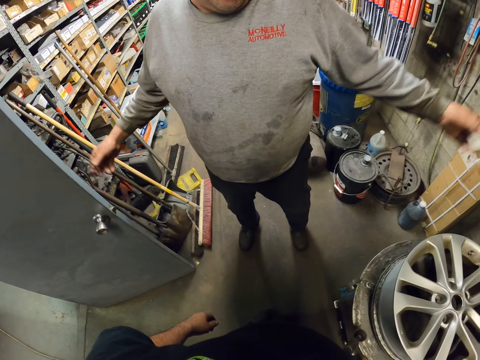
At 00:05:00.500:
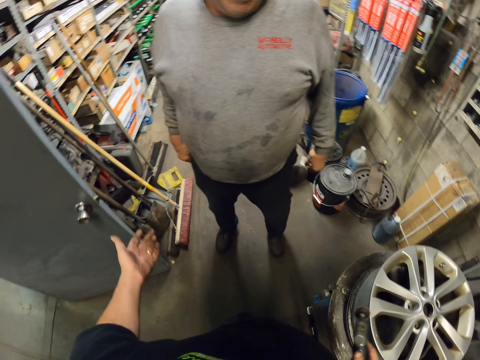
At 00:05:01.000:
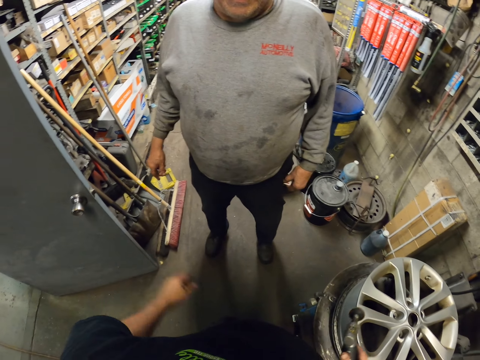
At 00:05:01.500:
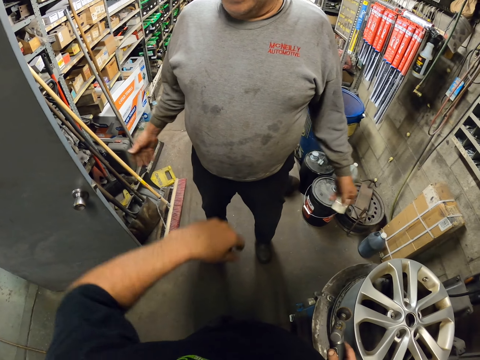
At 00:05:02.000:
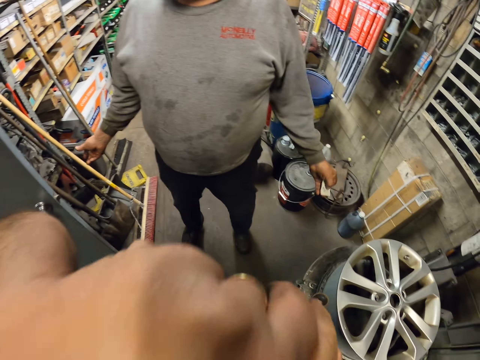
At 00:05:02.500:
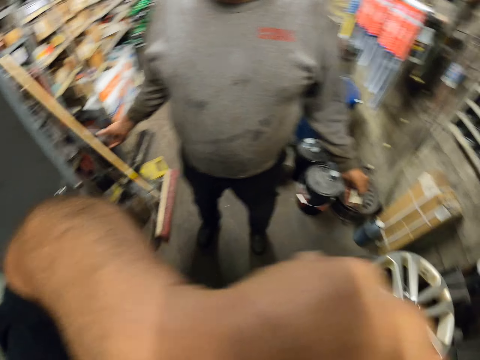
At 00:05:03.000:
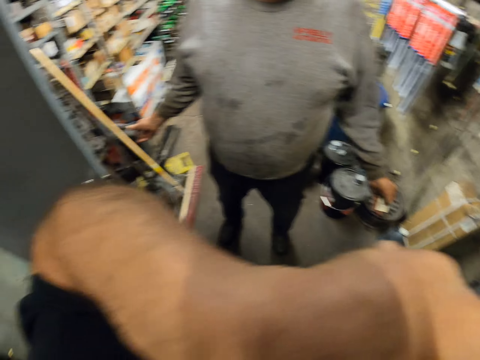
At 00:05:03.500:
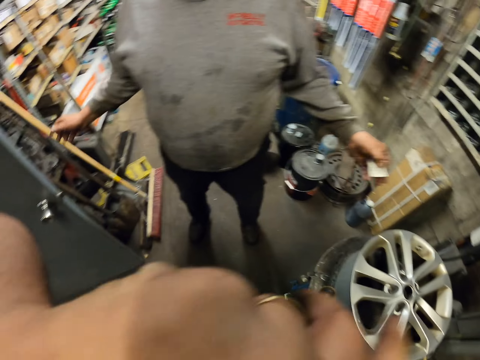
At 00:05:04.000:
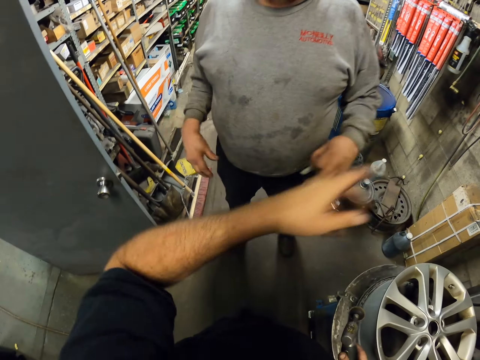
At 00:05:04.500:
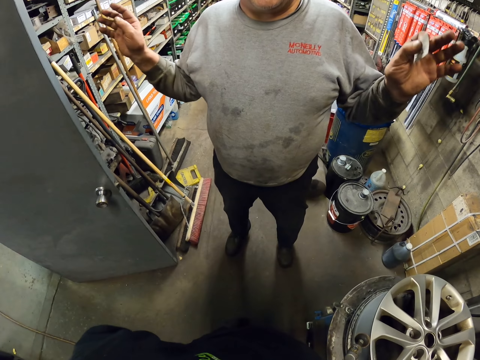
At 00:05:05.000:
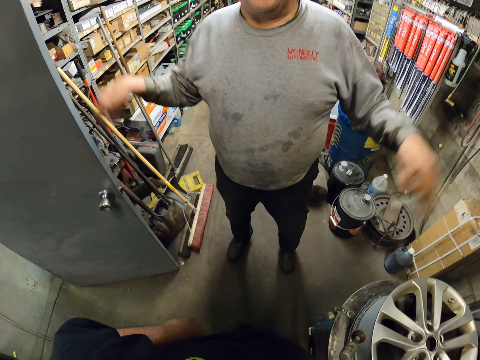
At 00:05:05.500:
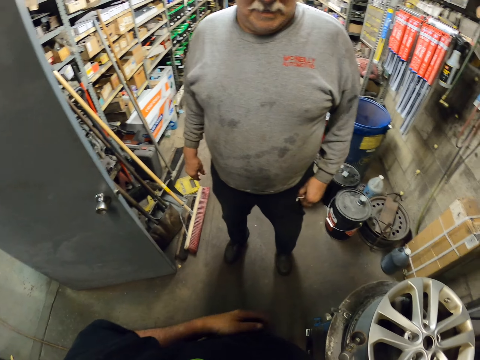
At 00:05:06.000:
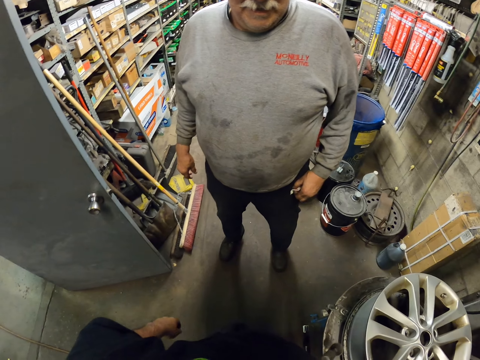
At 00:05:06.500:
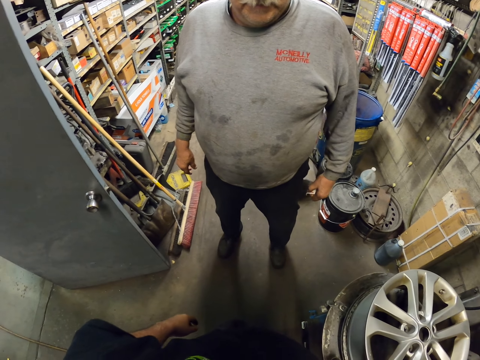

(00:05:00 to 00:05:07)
The camera wearer moves his left hand. A man moves his hands. The camera wearer lifts his hand up. He rubs his forehead. He puts his left hand down. He wipes the face. The man moves his hands again.

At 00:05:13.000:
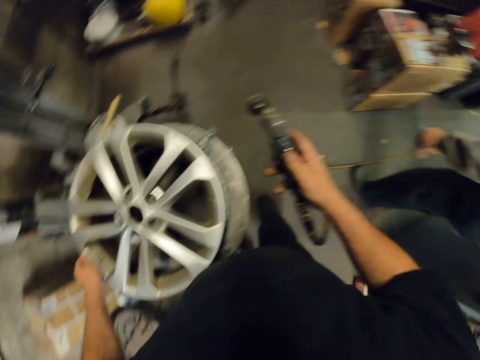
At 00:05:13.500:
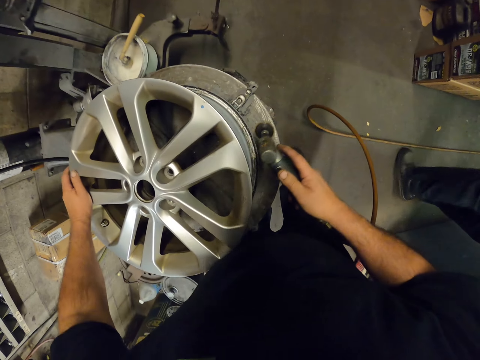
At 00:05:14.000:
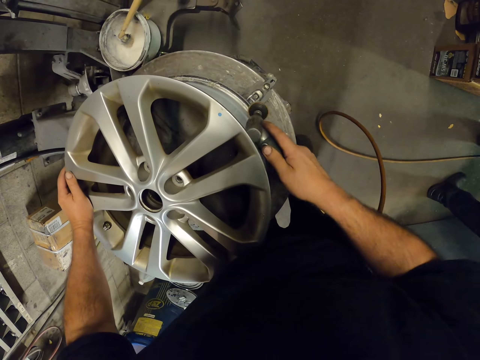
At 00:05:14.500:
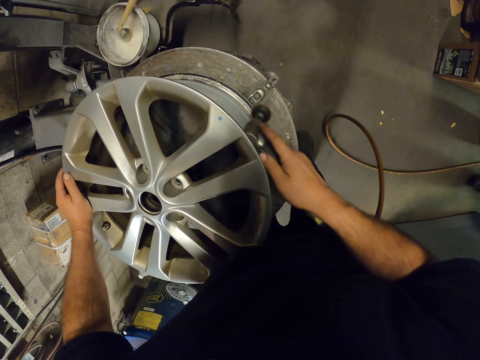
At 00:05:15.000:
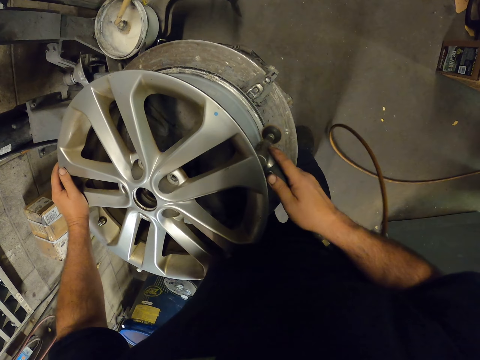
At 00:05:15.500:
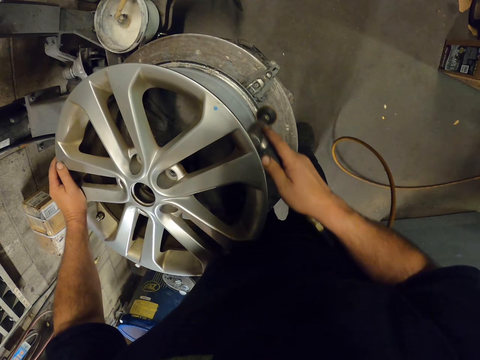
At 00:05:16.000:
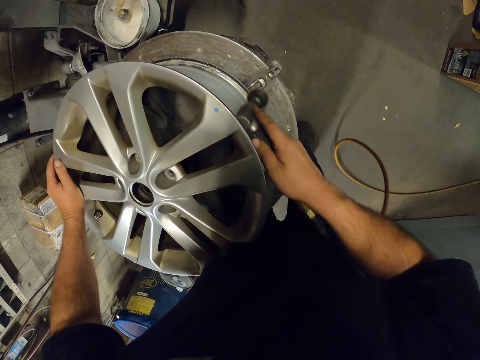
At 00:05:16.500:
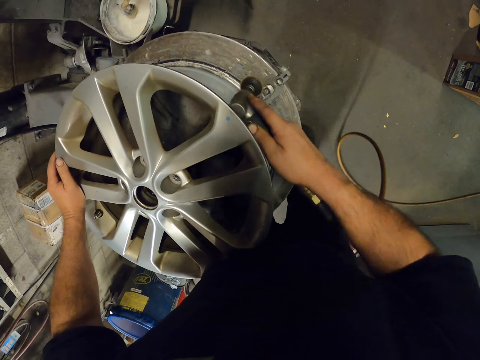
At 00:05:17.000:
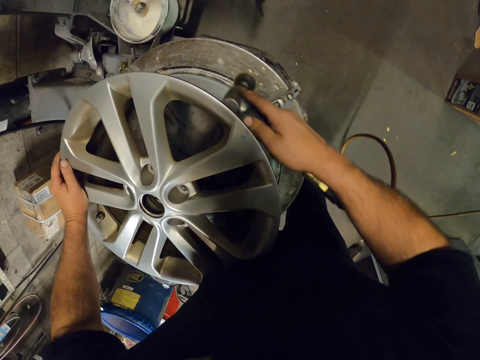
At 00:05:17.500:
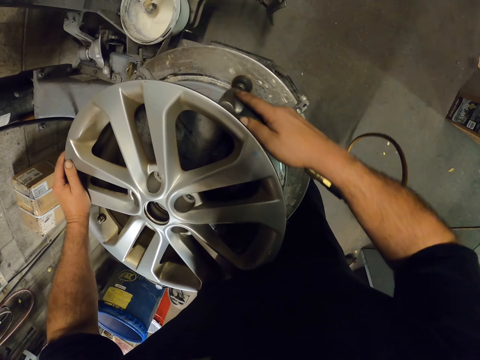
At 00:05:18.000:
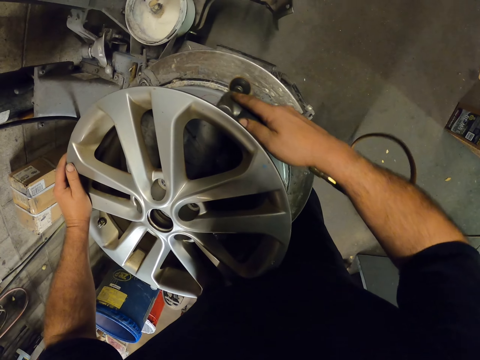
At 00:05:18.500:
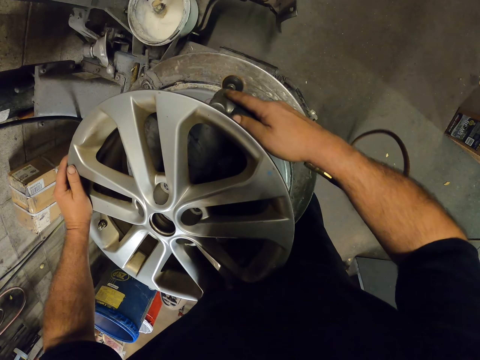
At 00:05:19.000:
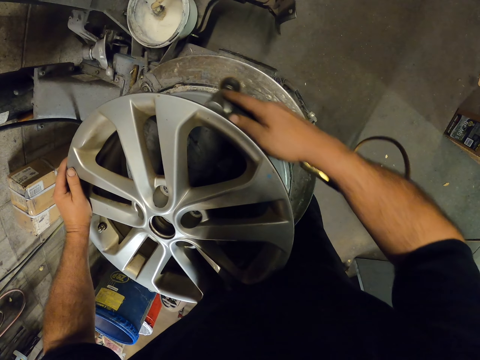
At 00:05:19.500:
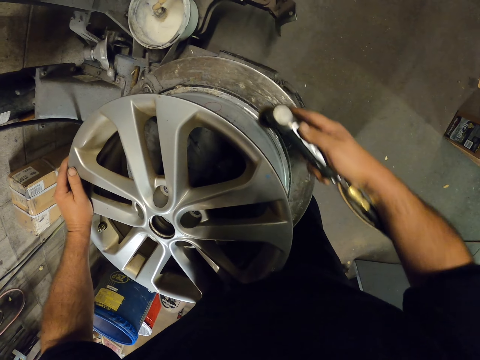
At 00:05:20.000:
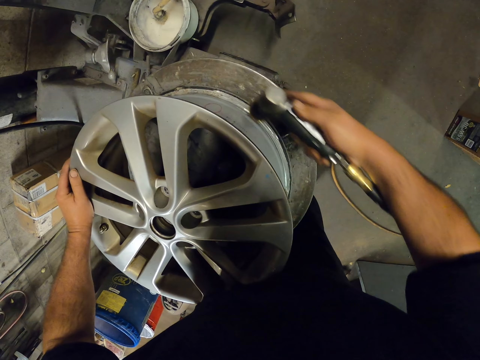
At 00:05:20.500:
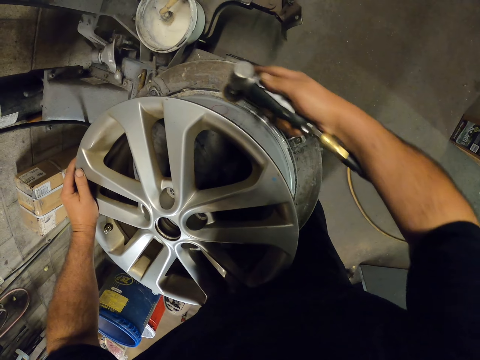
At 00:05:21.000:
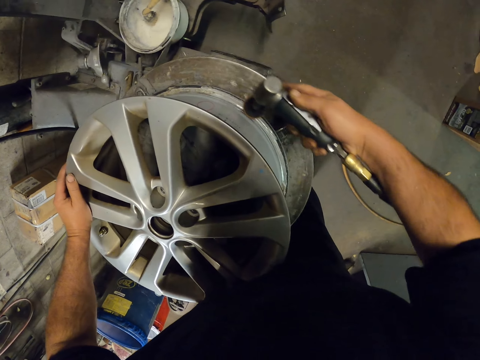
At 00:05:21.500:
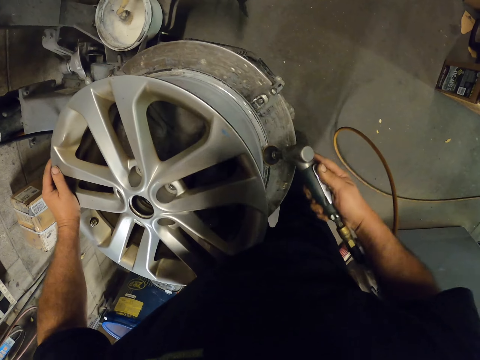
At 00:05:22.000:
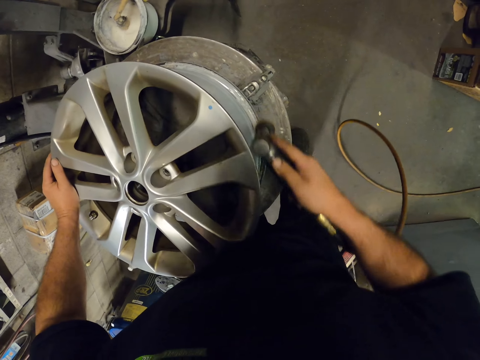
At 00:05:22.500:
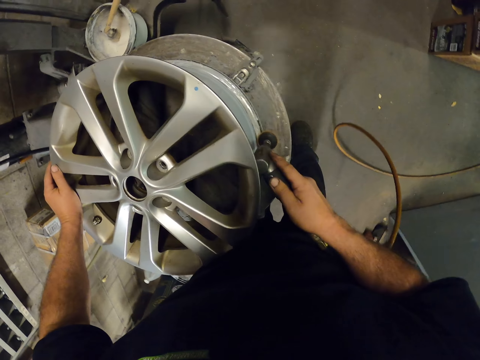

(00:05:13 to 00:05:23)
The camera wearer turns the face around. A man walks out. The man walks around. The camera wearer grinds the rim. They turn to the rim. They move the tool around the rim.

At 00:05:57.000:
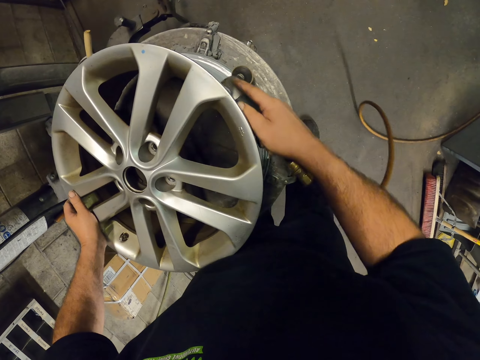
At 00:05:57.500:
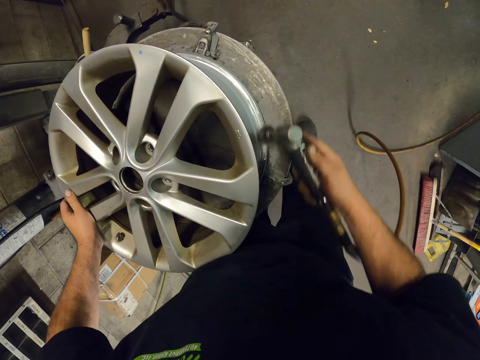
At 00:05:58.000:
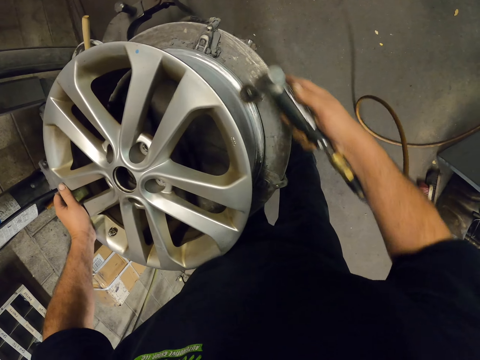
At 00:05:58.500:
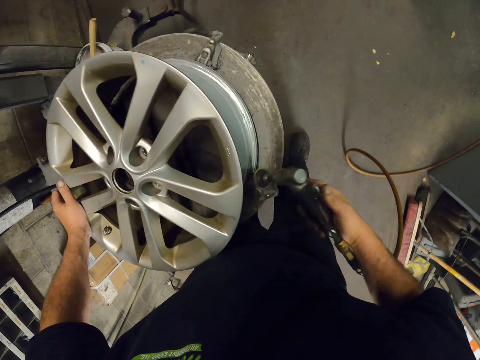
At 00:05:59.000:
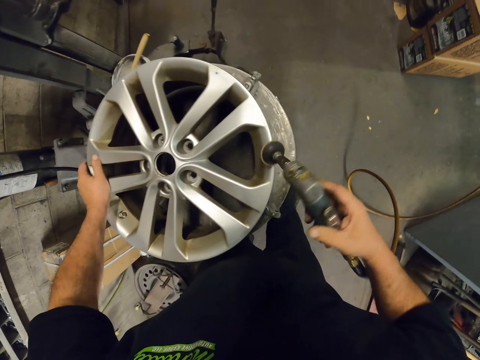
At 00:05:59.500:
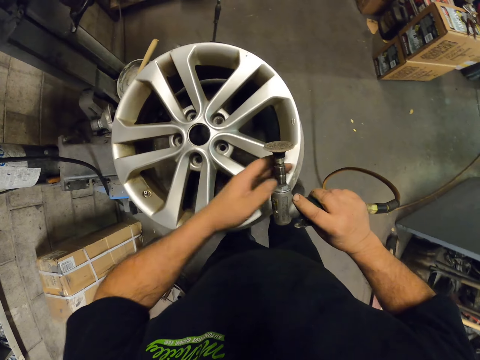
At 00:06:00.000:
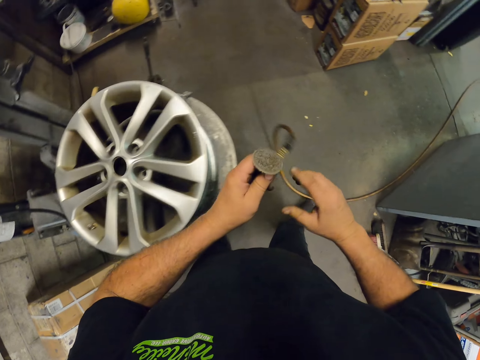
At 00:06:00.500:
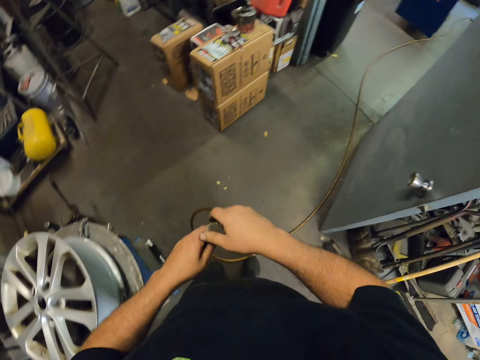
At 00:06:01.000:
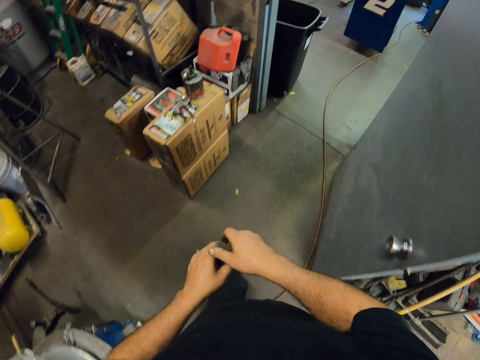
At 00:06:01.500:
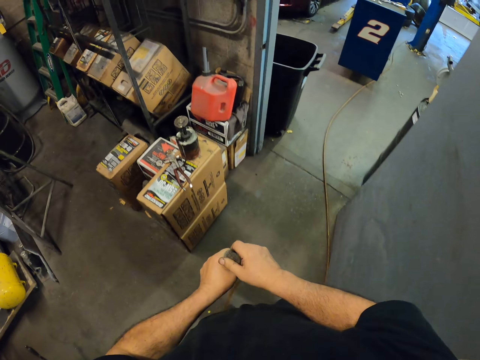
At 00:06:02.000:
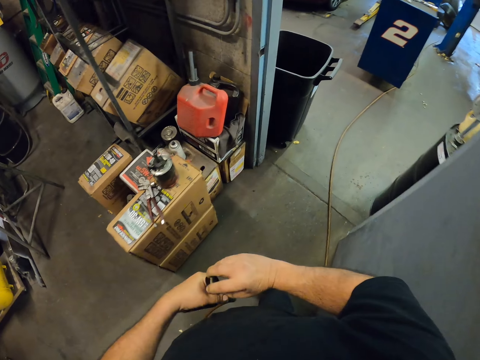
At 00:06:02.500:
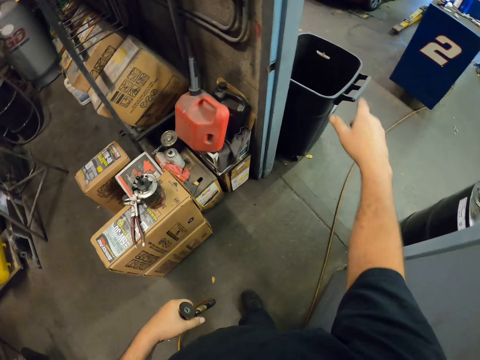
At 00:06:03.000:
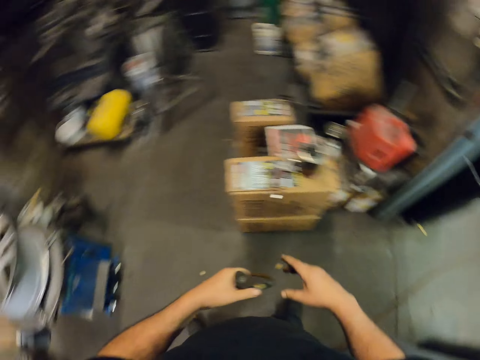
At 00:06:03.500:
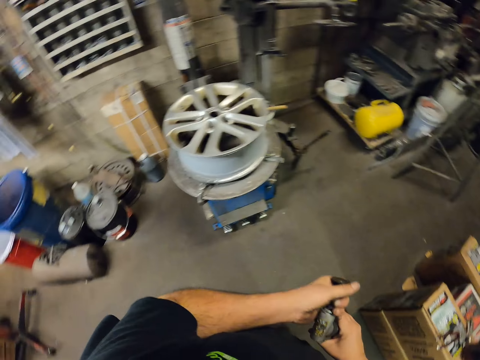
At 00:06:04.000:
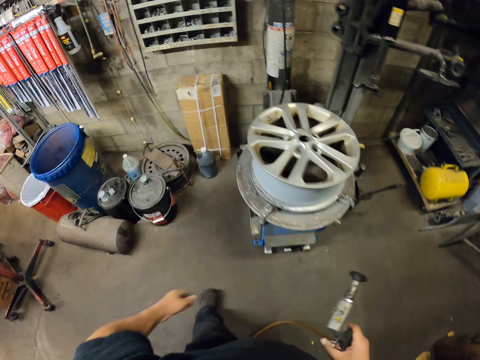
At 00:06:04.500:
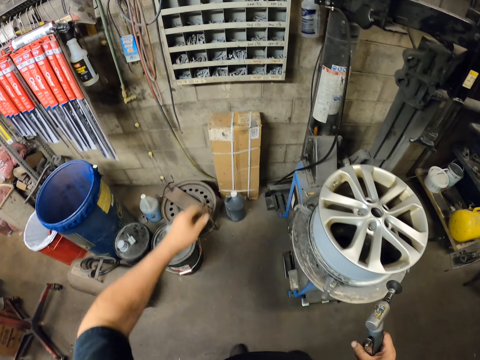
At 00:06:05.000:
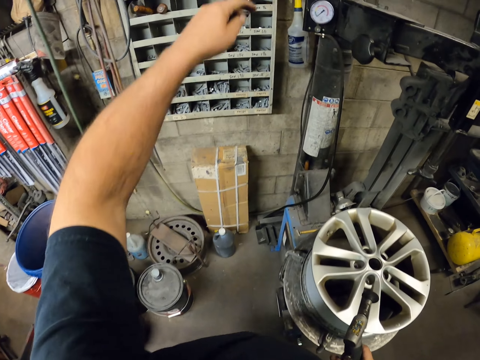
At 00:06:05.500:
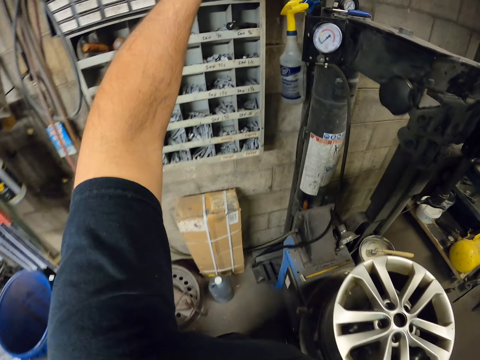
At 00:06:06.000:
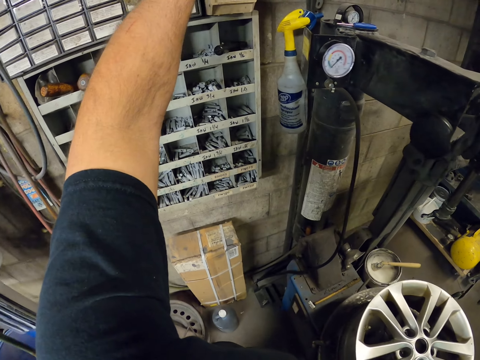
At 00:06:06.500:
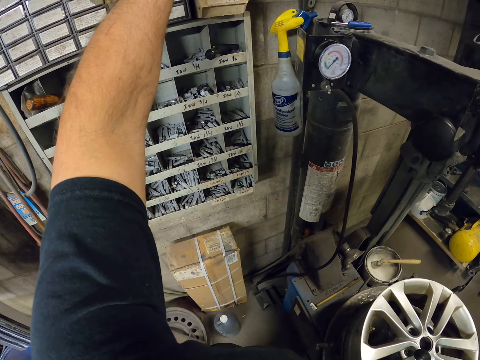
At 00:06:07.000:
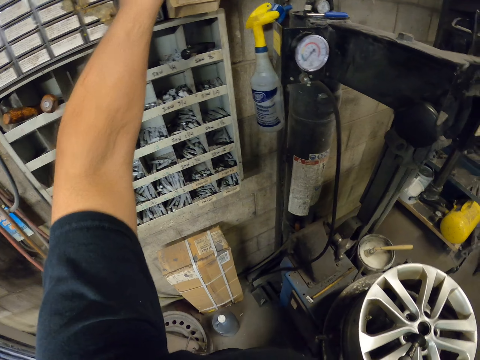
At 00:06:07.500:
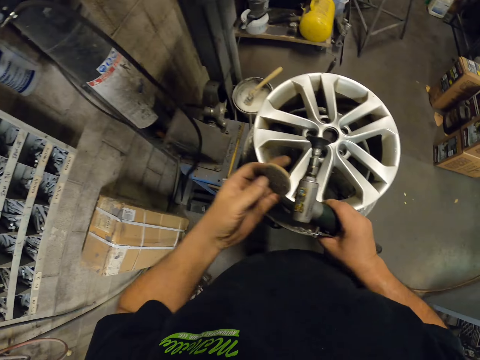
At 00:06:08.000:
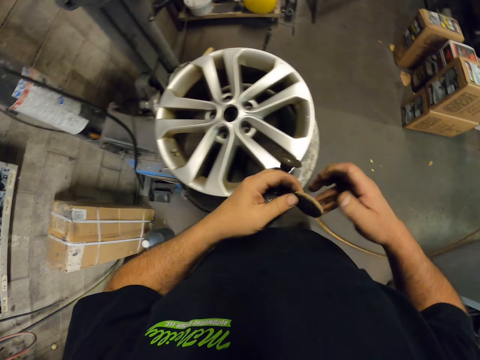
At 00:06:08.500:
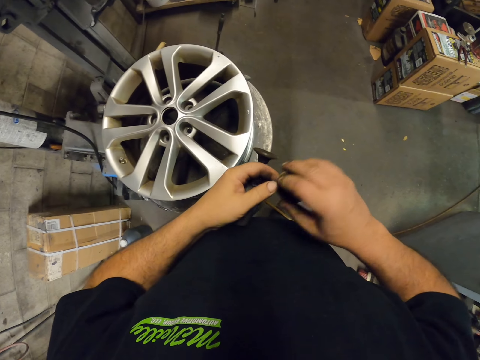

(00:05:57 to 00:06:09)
The camera wearer stops grinding the rim. They lift up the tool. They remove the wire brush from the grinder. They hold up the tool. They walk around. They open up the tool. They throw the wire brush in the dustbin. They walk to the shelf. They turn around. They lift a hand up. They pick up a wire brush from the shelf.
